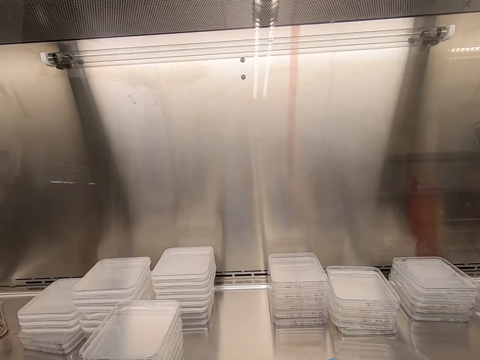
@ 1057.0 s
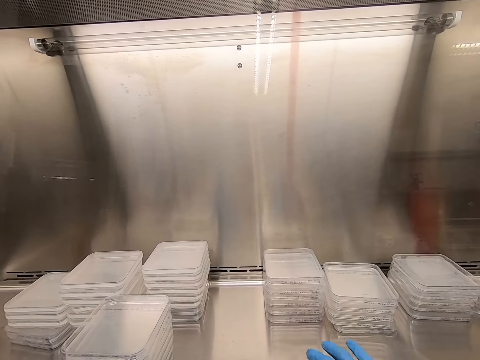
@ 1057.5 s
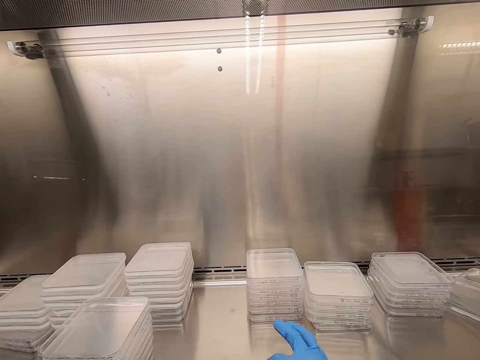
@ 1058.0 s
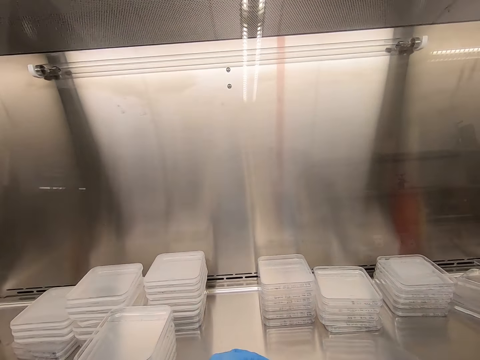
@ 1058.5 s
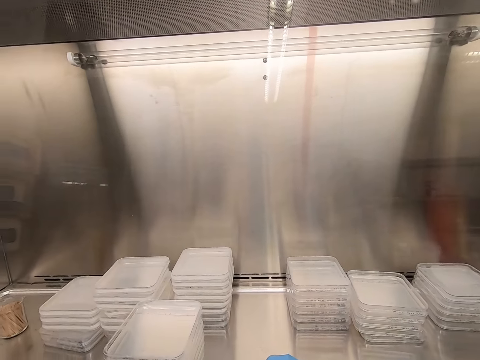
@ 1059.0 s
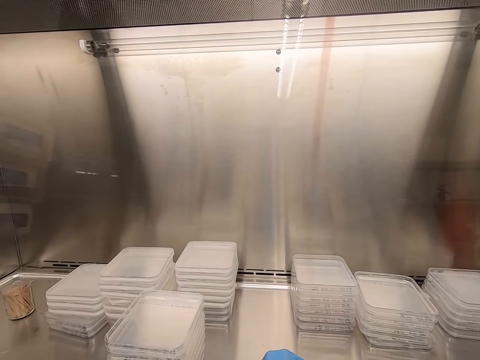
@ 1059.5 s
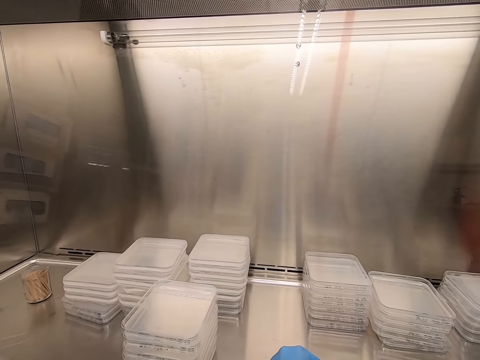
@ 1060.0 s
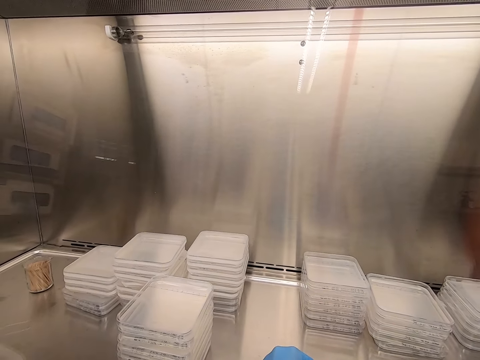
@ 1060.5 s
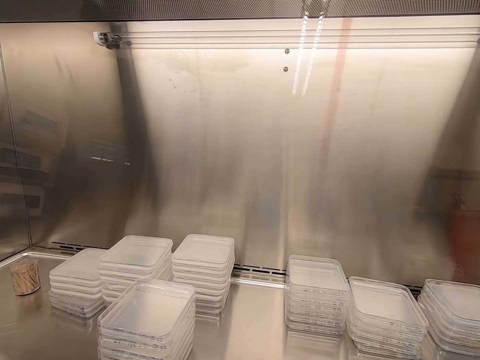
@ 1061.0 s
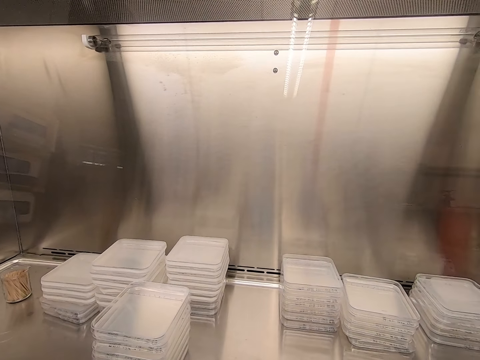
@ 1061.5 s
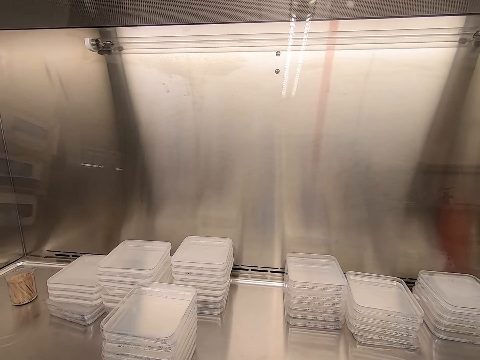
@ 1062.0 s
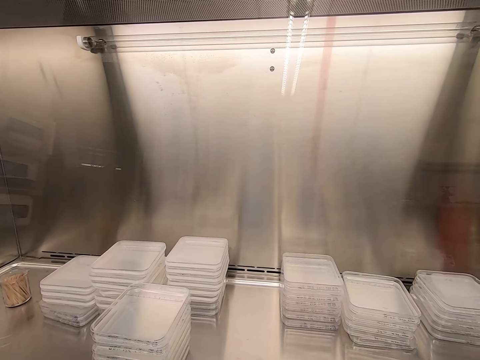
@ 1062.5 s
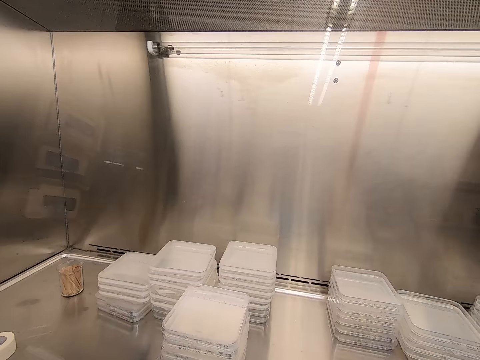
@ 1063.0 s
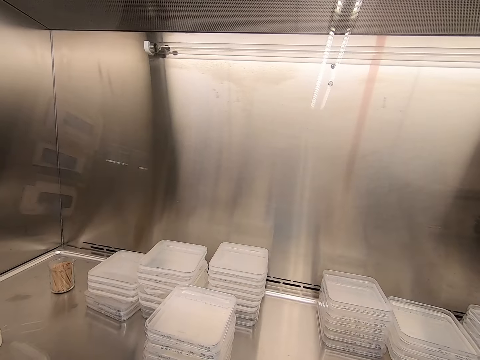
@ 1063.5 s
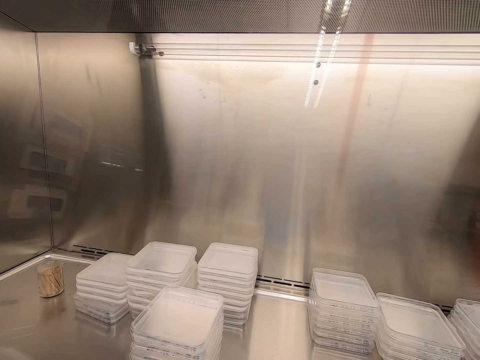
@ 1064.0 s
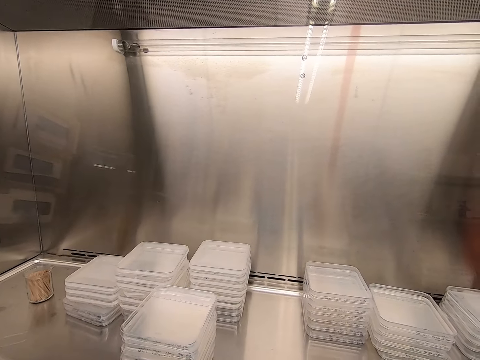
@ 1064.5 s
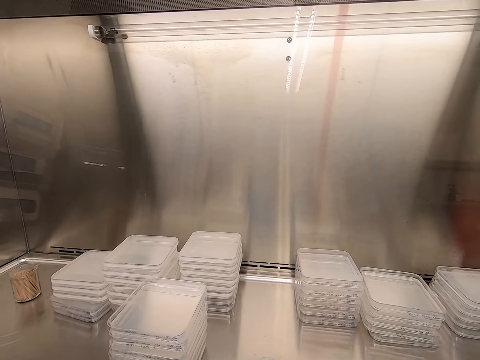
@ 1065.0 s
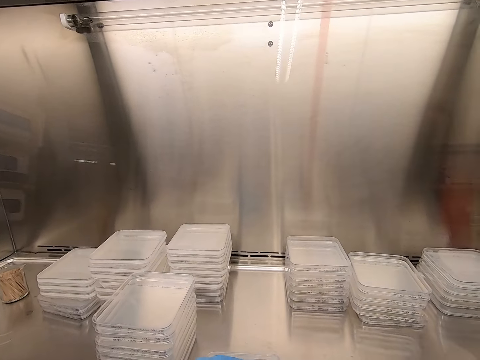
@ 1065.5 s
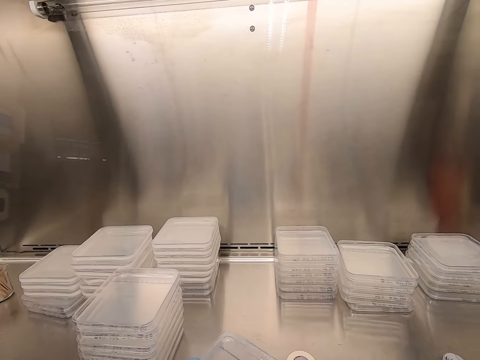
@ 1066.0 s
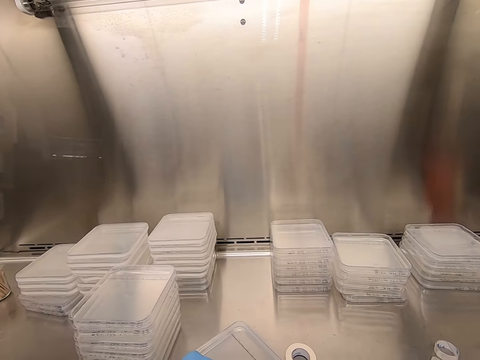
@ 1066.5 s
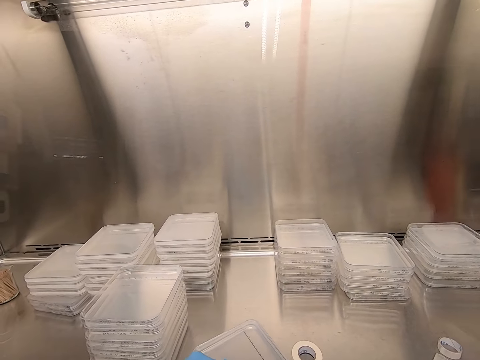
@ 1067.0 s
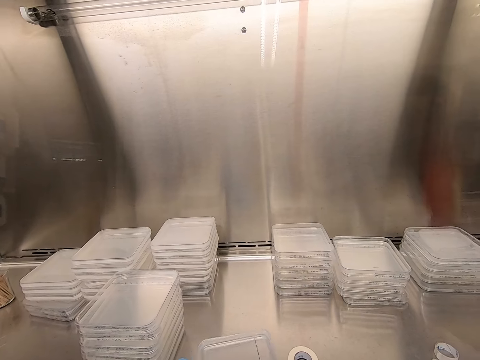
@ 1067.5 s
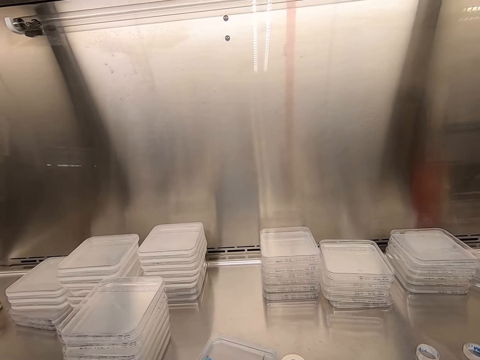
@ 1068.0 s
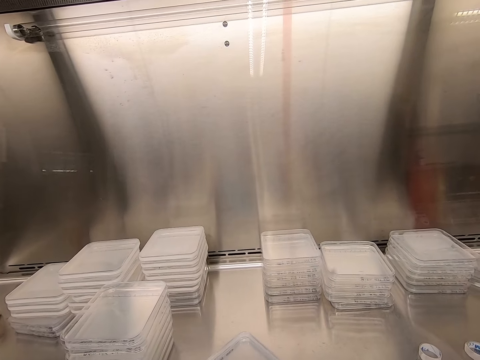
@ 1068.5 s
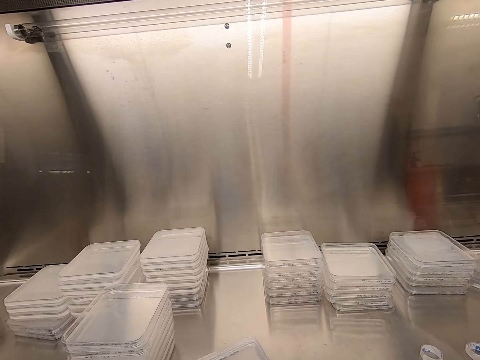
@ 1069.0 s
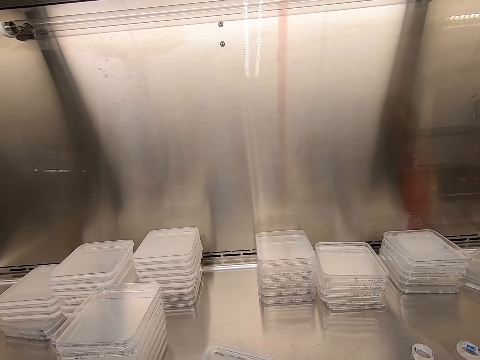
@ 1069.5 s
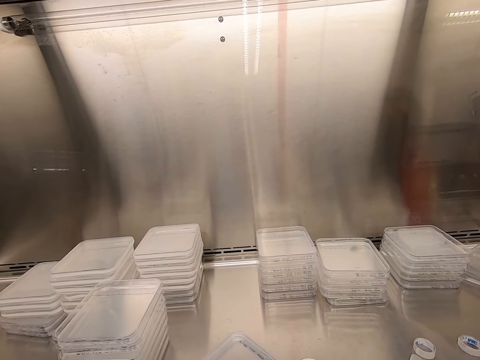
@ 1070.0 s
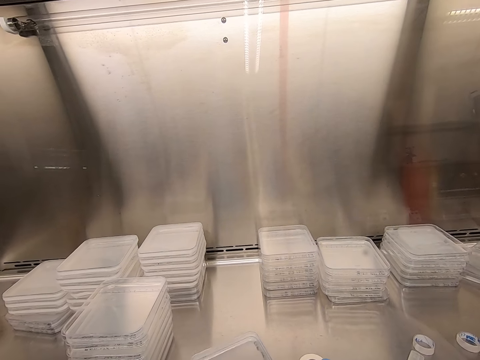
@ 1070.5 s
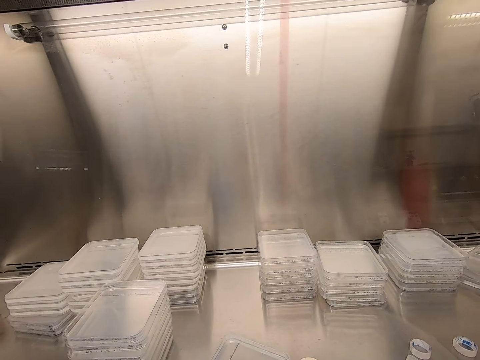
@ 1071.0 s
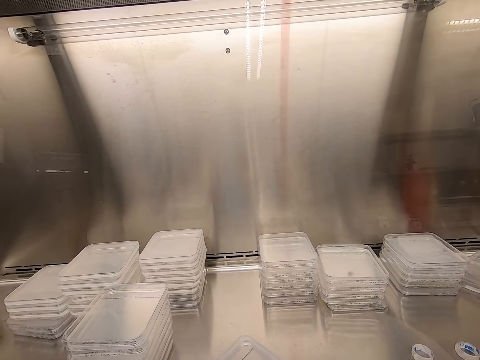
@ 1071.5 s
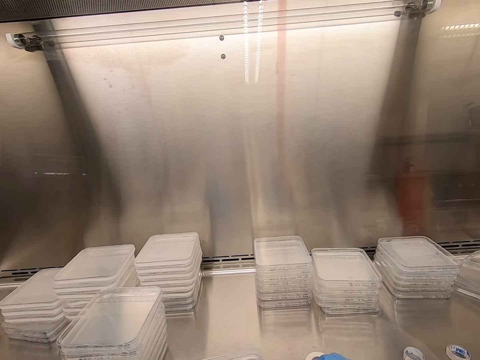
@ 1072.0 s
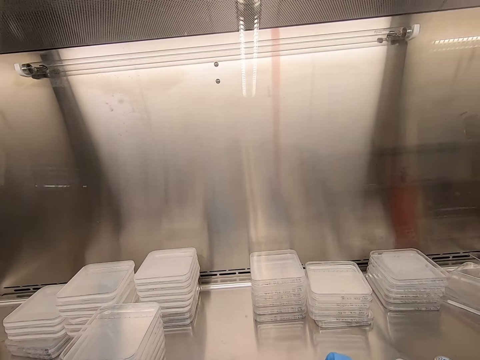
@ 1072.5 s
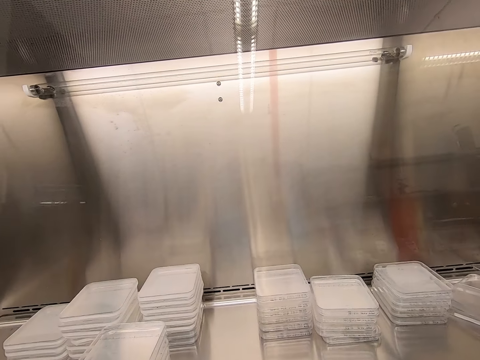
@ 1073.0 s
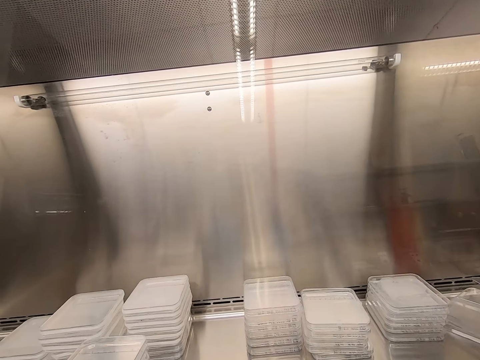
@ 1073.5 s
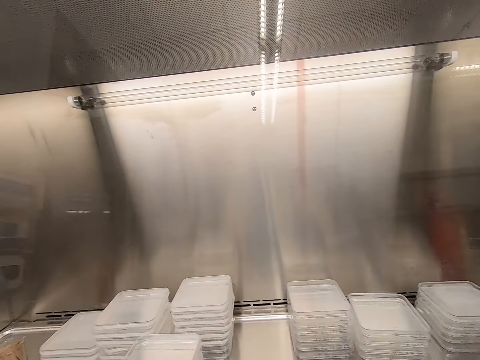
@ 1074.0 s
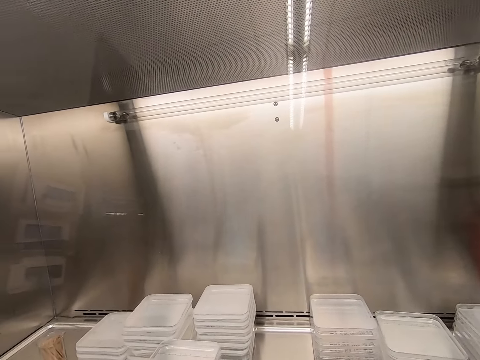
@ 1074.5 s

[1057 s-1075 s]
The camera wearer cuts the cello tape in the lid. They seal the lids with cello tape.

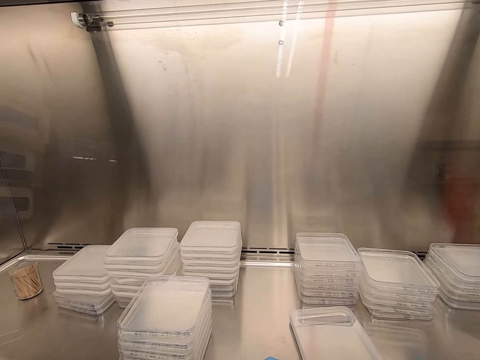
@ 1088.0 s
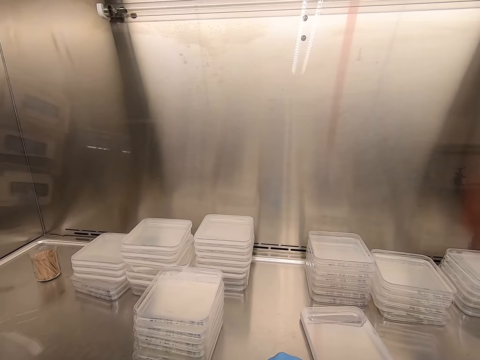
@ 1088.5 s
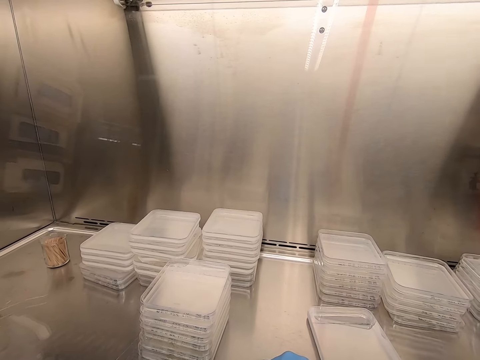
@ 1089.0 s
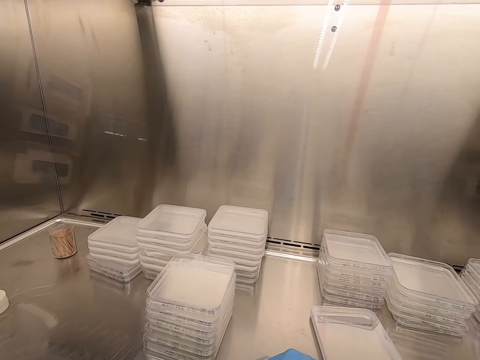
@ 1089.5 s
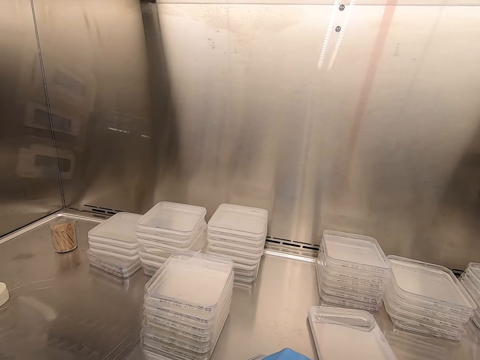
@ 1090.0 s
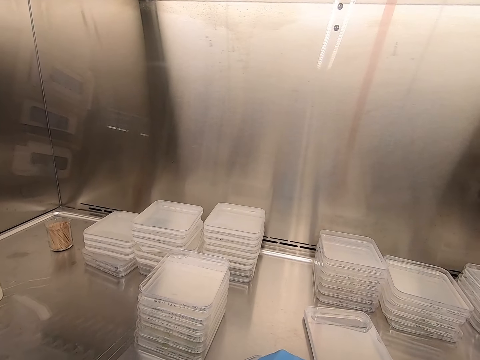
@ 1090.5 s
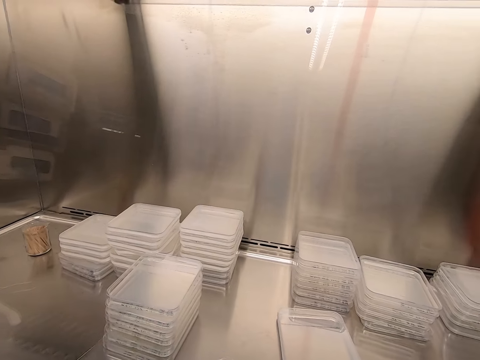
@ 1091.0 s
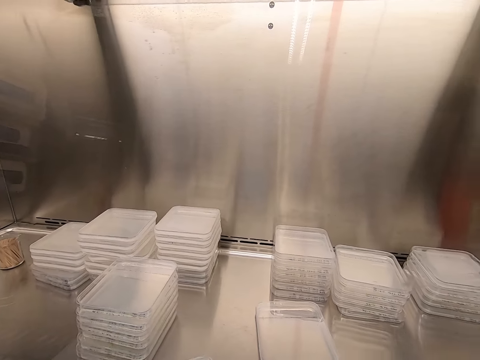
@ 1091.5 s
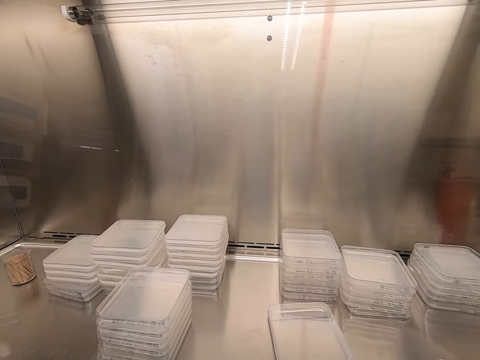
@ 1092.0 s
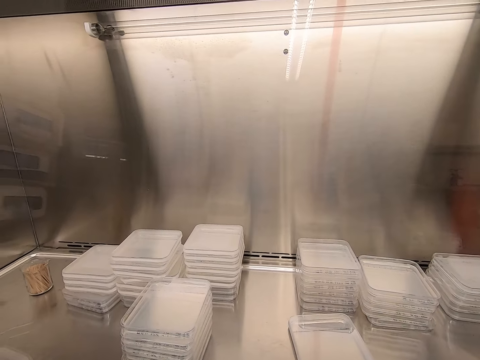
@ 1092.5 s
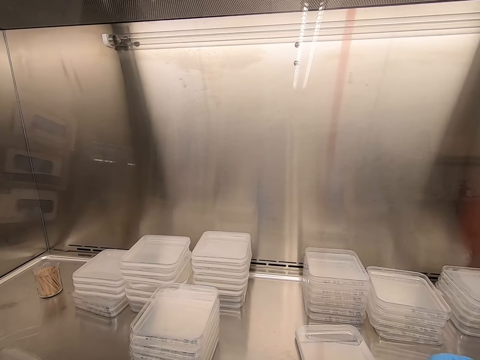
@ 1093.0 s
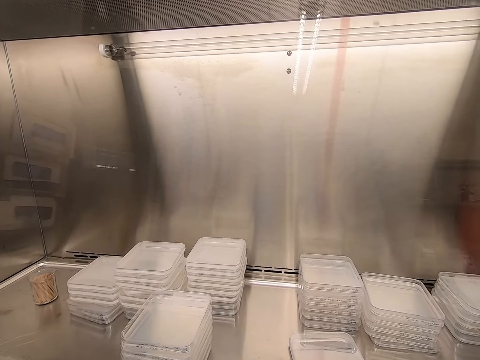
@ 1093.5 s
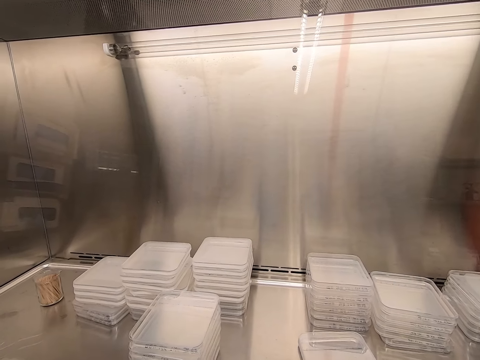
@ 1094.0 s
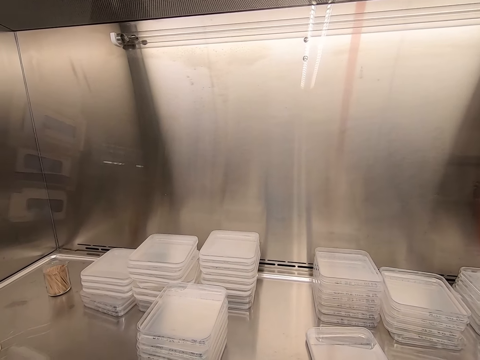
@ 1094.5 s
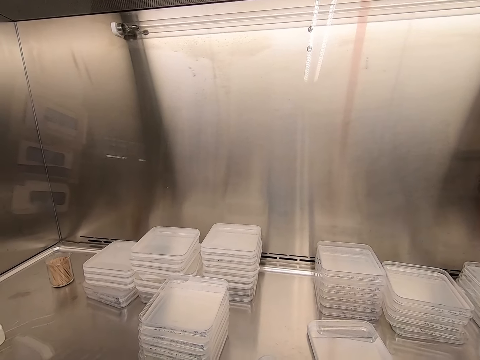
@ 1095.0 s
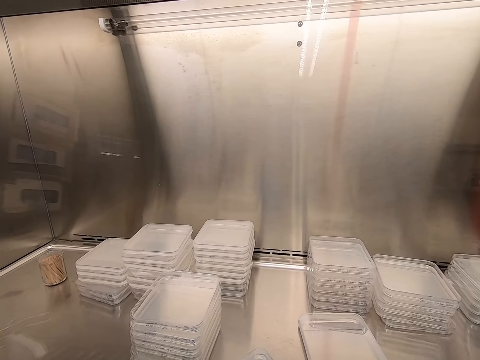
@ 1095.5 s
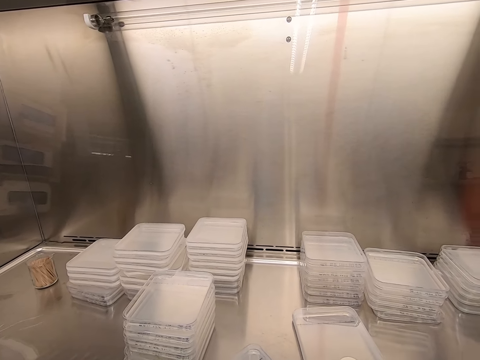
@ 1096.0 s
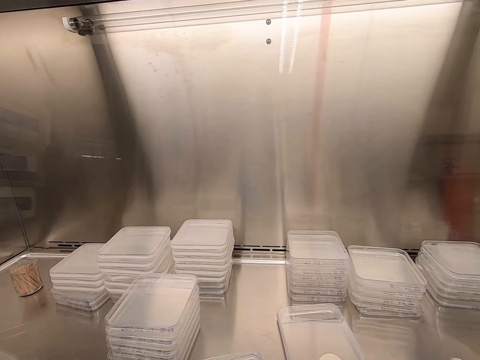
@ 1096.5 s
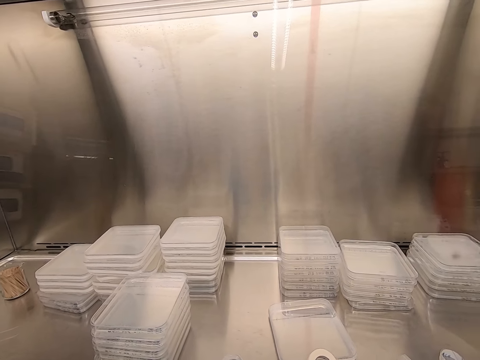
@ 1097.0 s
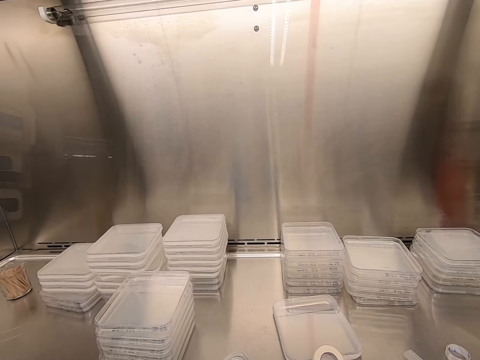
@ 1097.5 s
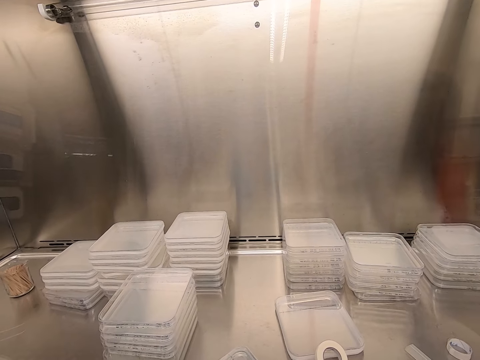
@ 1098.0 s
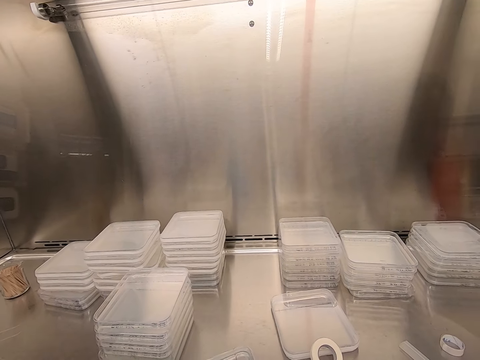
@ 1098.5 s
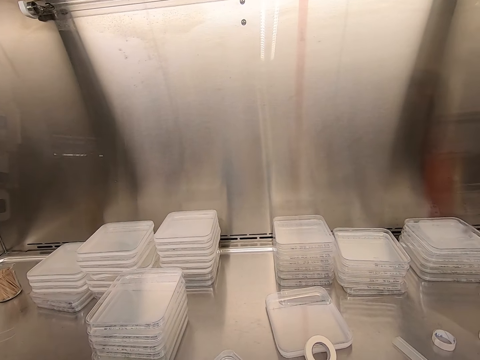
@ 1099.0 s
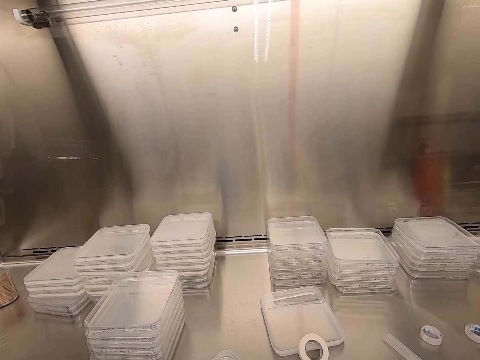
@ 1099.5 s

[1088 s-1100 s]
The camera wearer cuts the cello tape in the lid.
